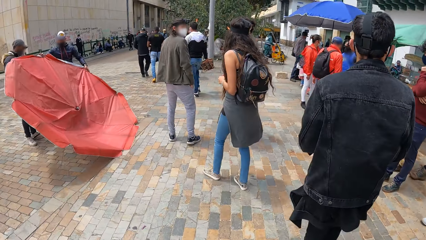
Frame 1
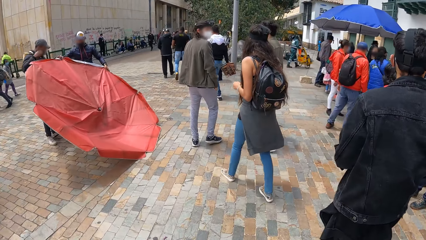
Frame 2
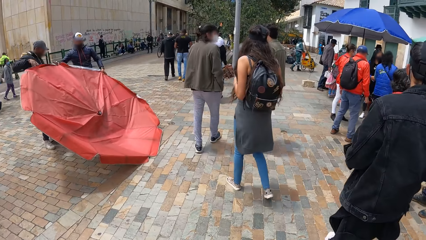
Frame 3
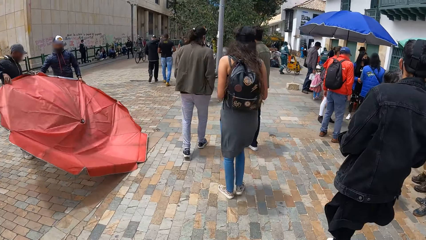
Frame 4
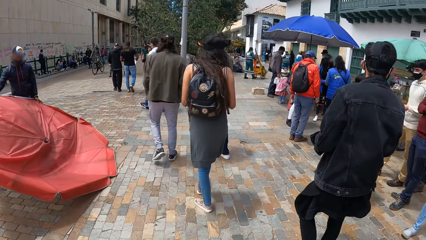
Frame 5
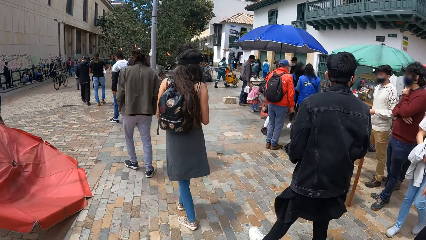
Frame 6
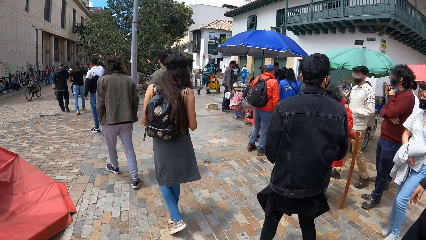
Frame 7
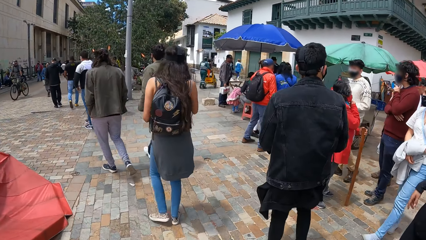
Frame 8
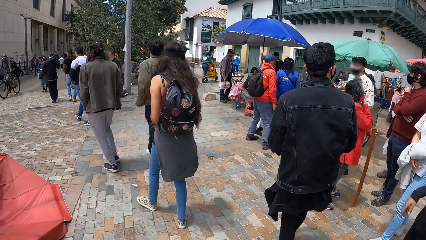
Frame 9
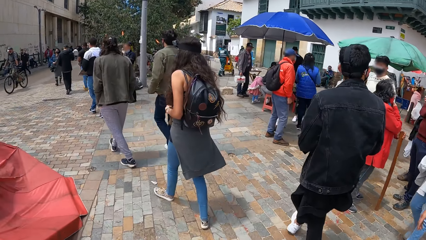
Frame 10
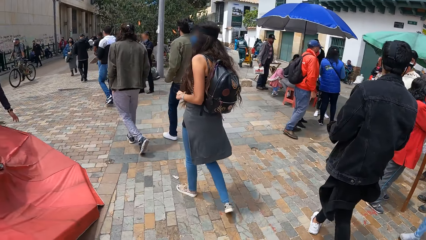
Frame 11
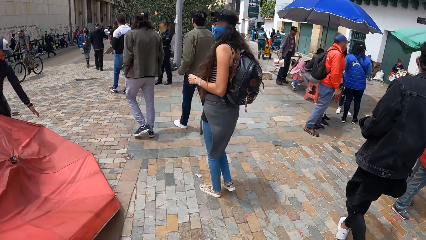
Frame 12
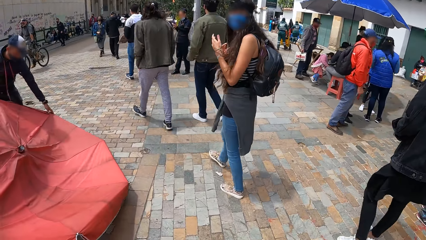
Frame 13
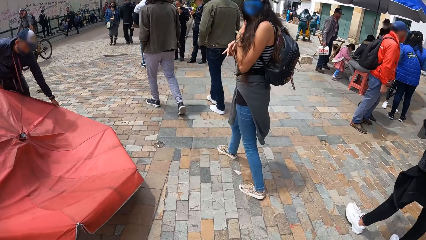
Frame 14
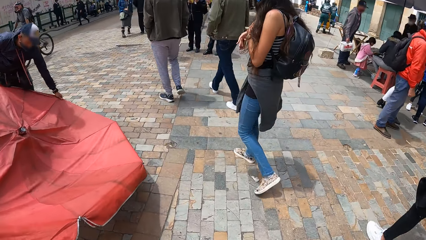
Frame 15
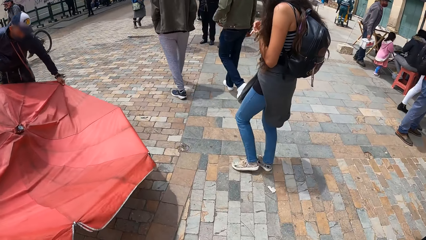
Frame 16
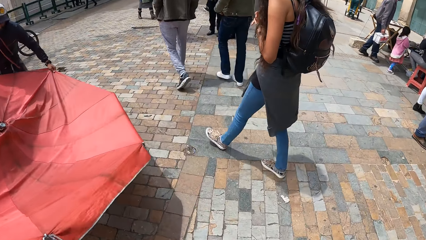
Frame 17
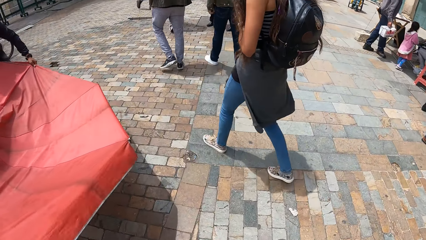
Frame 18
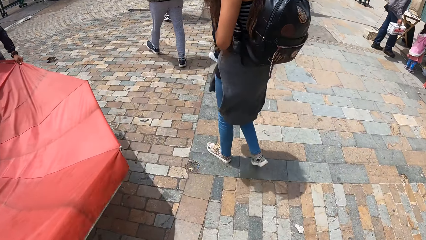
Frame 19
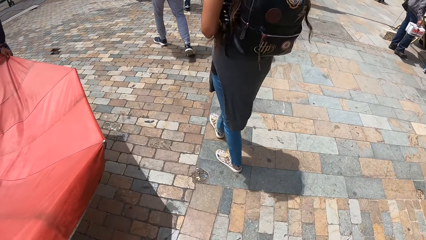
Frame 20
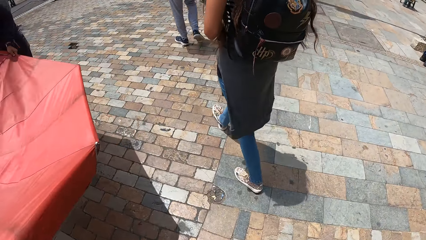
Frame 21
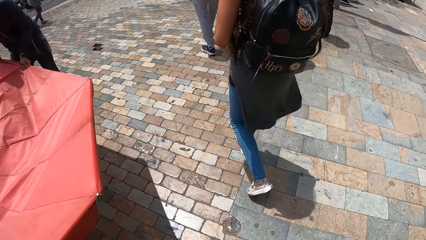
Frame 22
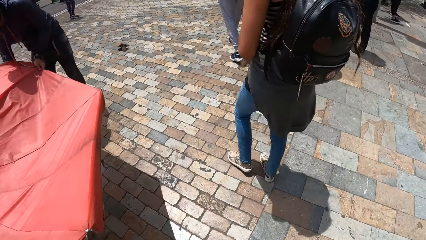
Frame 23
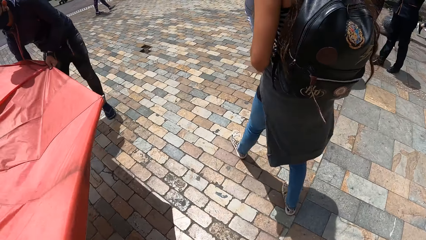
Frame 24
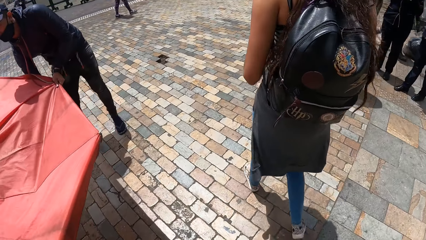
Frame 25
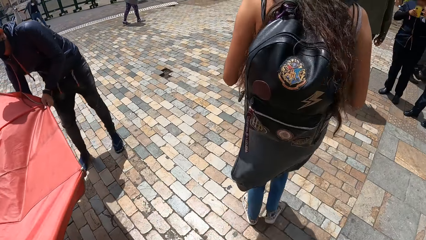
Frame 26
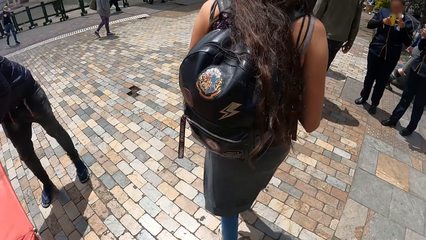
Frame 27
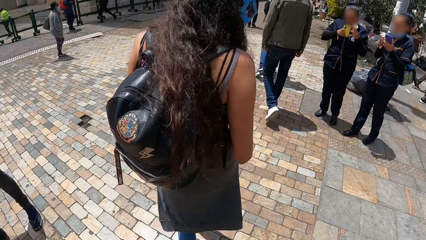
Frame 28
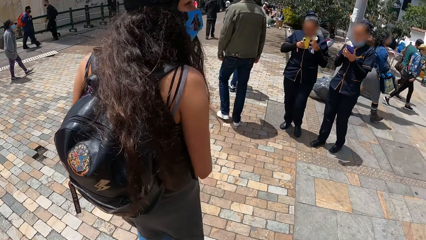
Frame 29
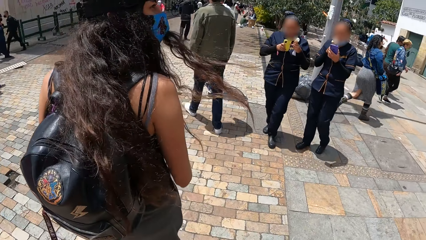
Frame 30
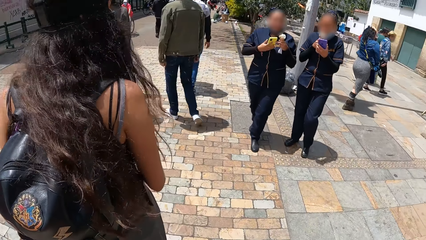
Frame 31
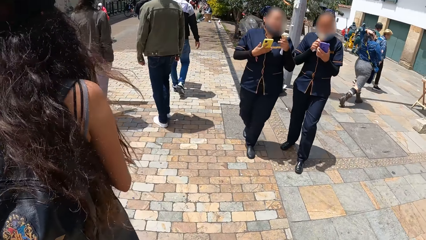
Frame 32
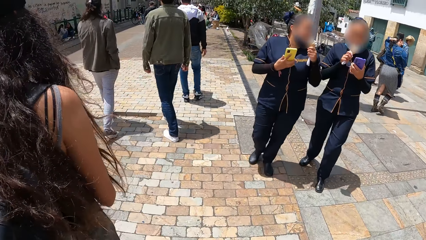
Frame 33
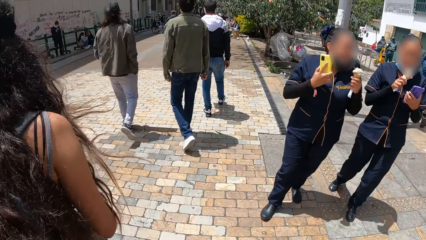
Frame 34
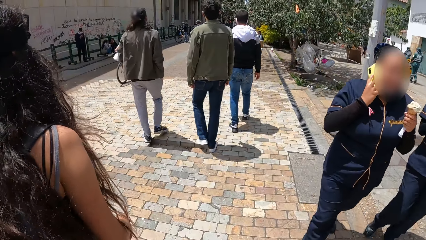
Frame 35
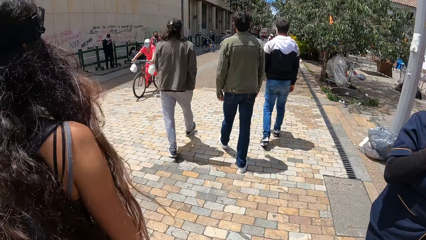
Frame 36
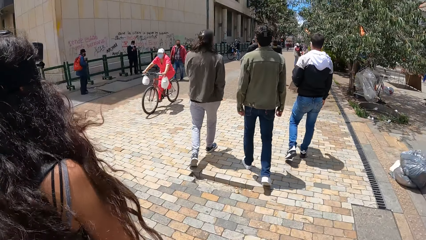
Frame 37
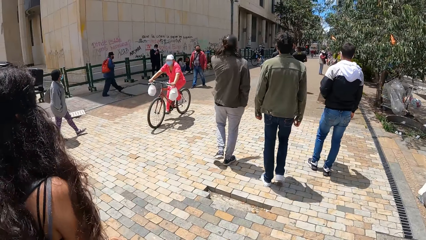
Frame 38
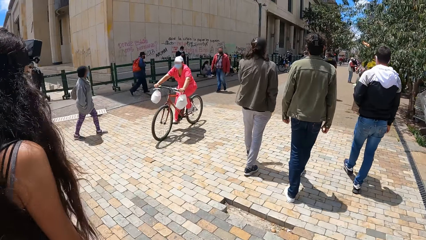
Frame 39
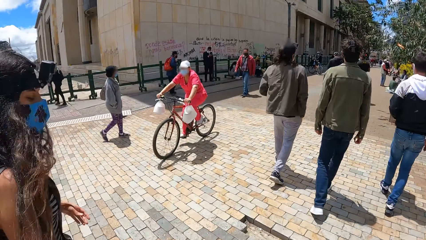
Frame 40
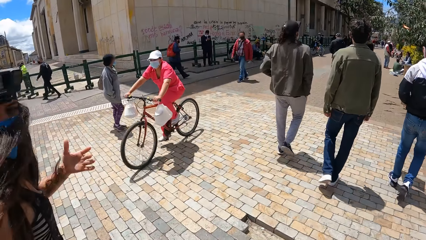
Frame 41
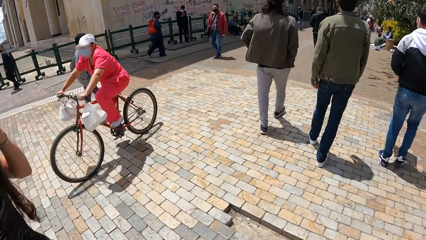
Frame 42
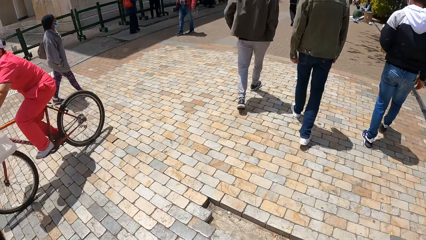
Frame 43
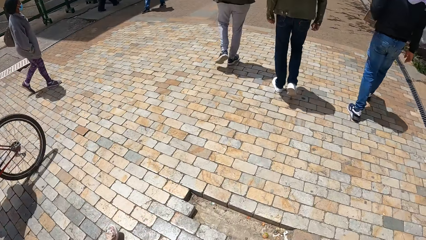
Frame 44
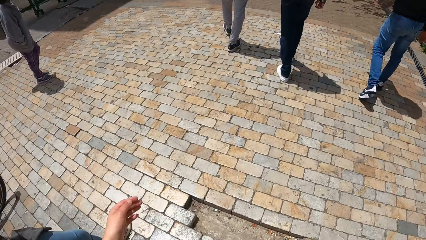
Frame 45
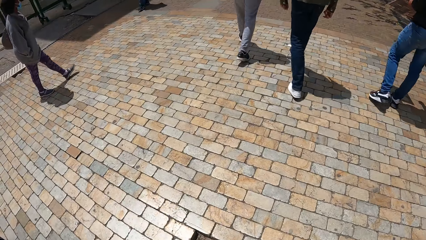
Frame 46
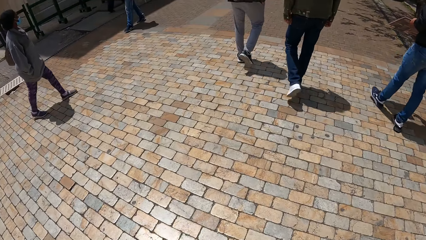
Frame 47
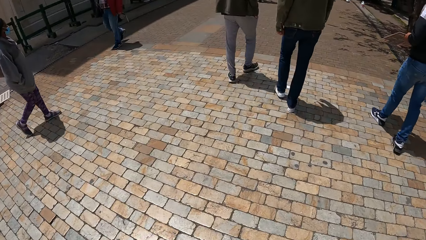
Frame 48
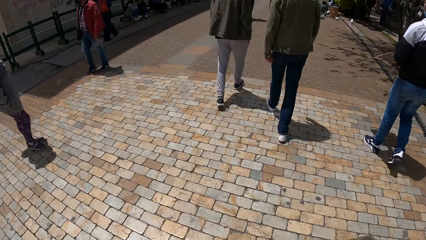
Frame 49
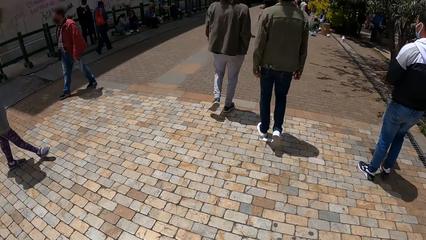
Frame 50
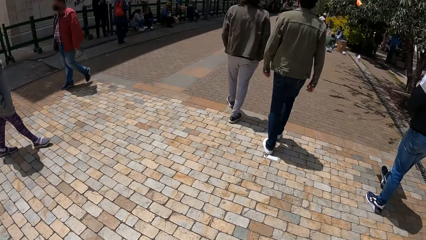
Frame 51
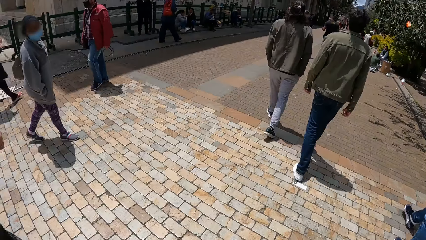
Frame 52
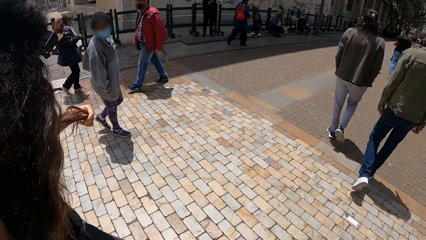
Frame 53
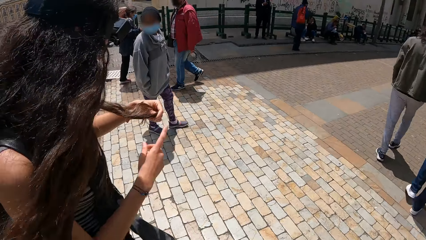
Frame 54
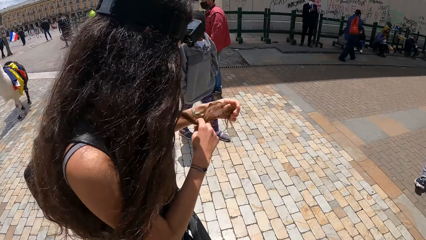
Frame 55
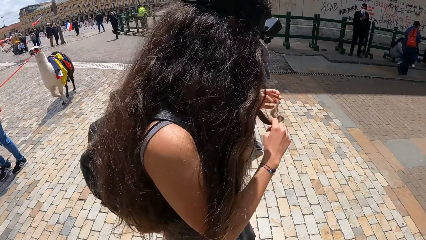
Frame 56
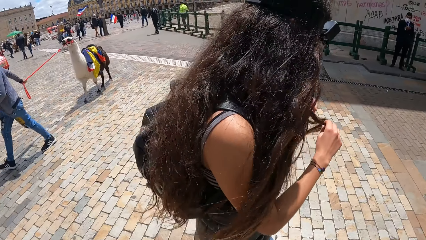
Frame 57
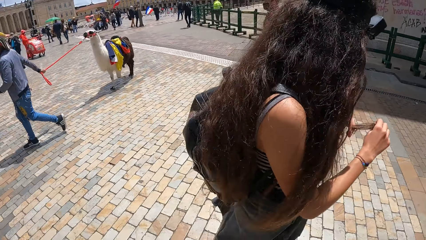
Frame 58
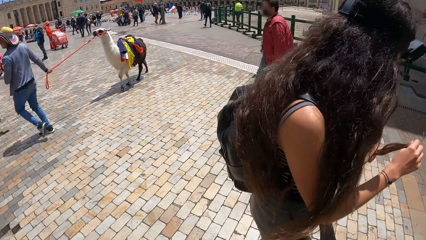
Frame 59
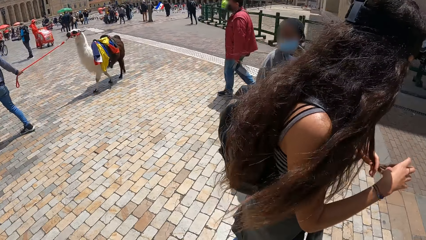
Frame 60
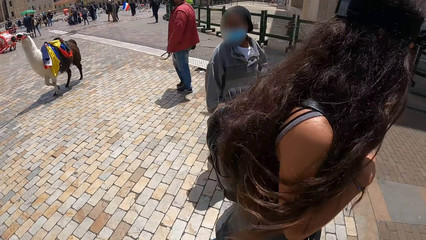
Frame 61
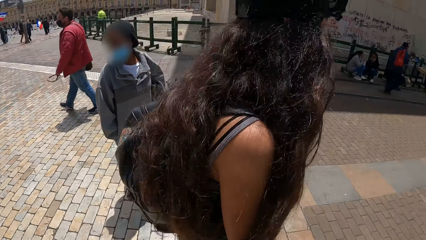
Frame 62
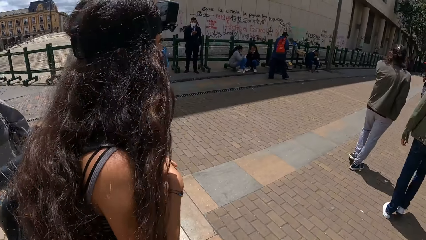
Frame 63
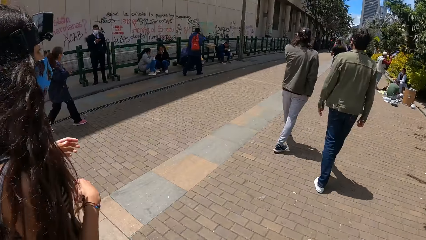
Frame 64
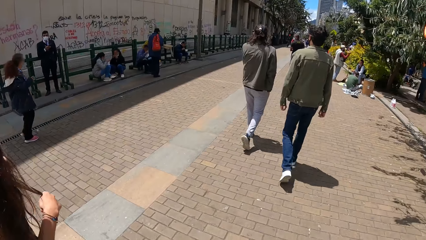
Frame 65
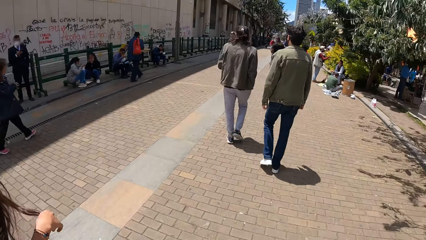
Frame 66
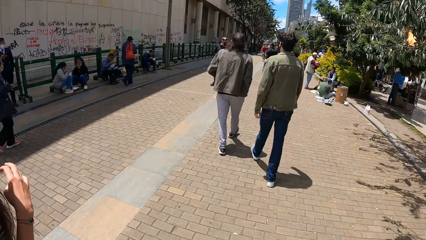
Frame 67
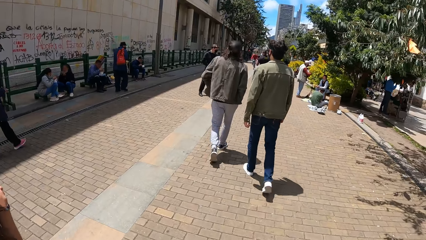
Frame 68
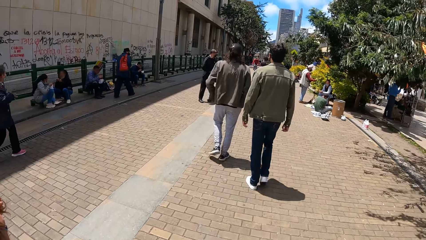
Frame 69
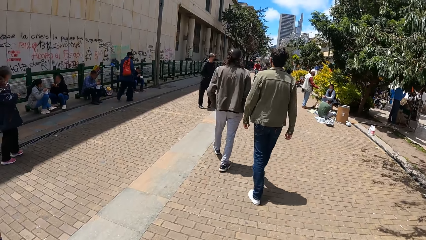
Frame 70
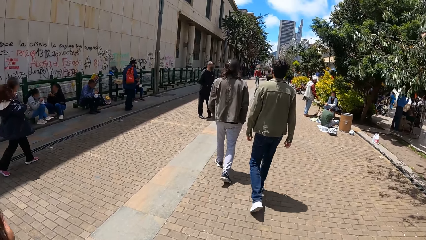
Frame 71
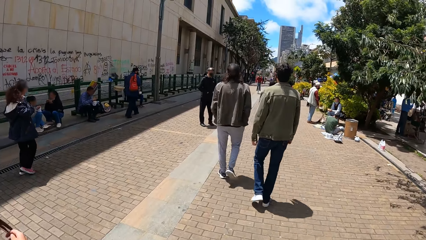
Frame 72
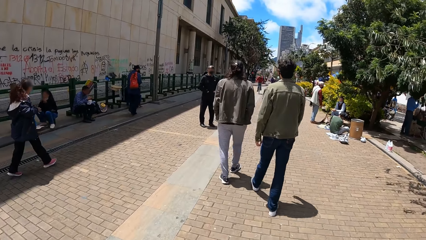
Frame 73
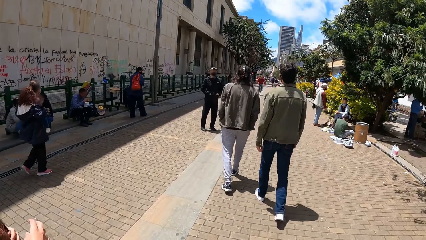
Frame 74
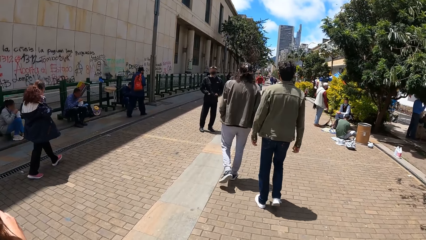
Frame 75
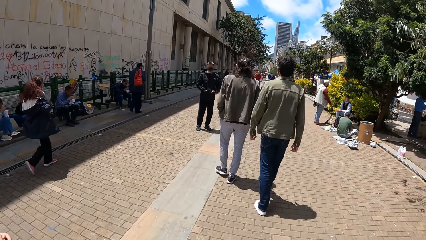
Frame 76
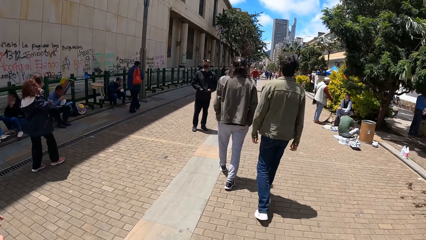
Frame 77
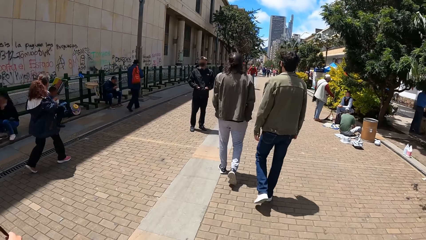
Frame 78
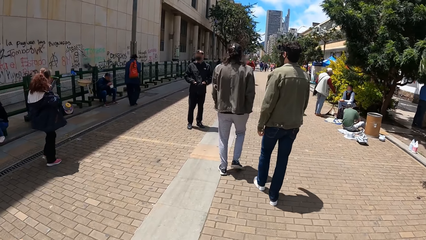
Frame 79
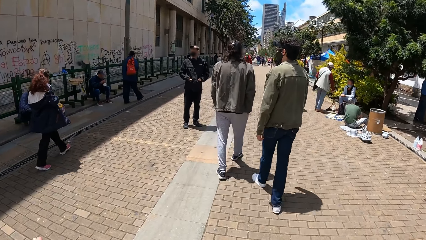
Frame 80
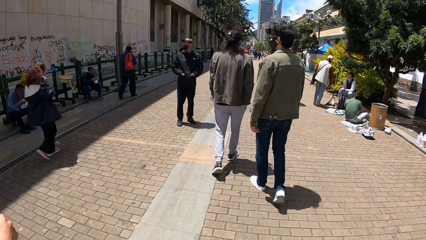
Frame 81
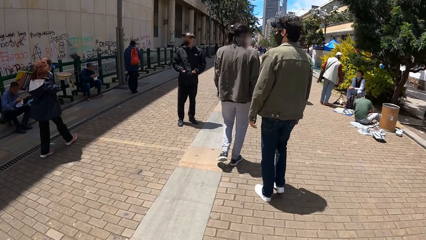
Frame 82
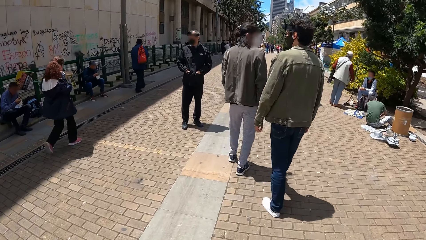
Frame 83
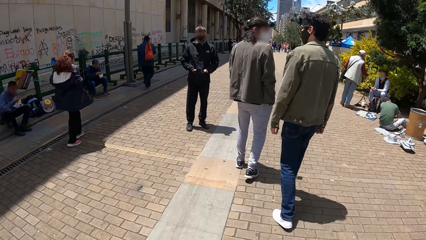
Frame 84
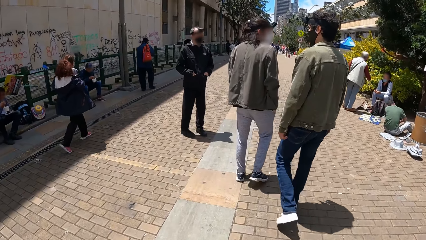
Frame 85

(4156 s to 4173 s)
The camera wearer walks around on the street. They walk on the street with a woman. A man on a bicycle rides past the camera wearer. The woman holds her hair with her left hand, adjusts her hair and holds her hair with both hands.
